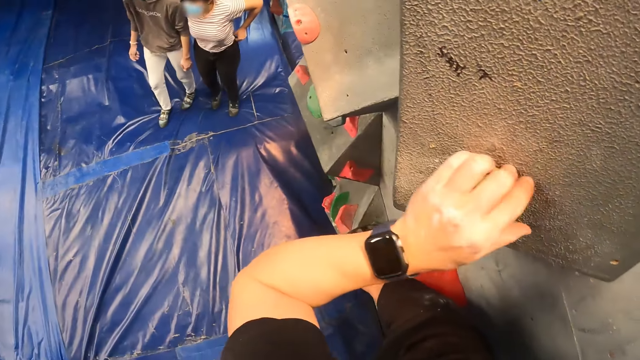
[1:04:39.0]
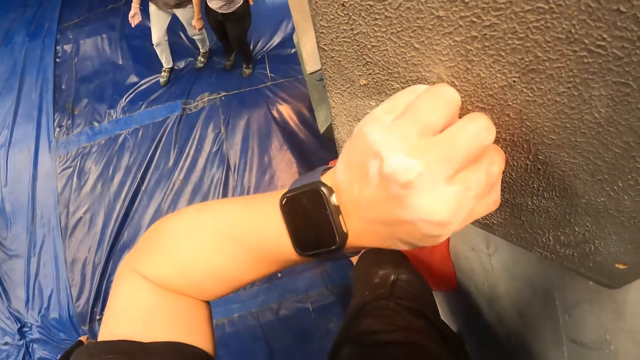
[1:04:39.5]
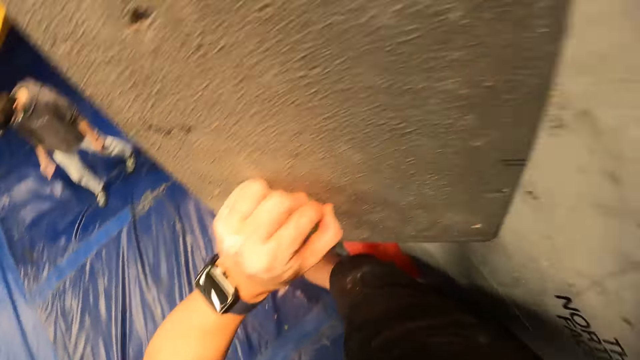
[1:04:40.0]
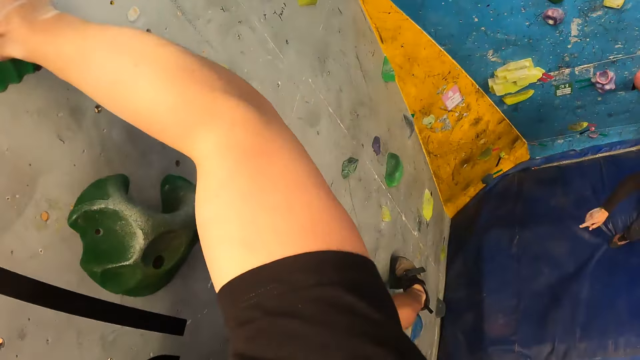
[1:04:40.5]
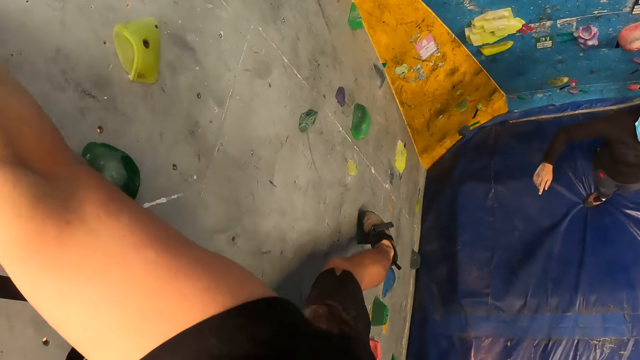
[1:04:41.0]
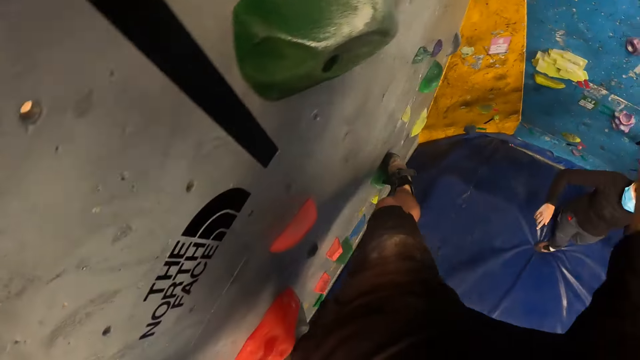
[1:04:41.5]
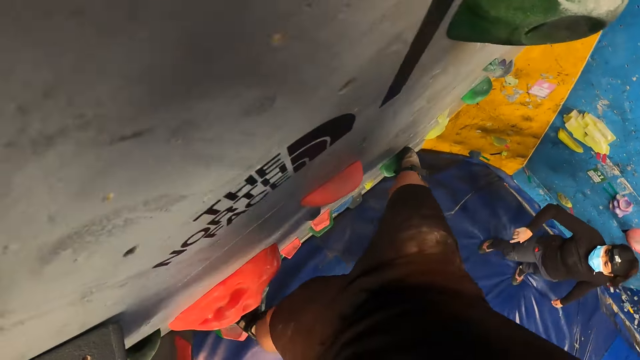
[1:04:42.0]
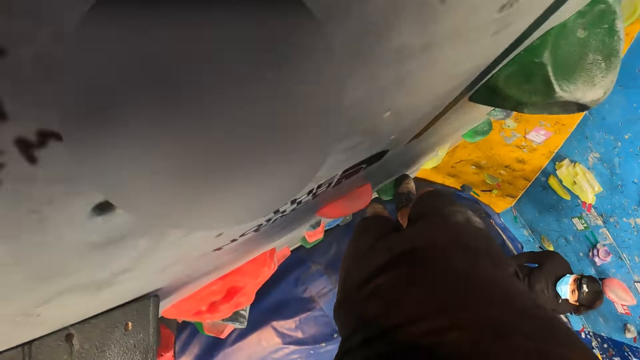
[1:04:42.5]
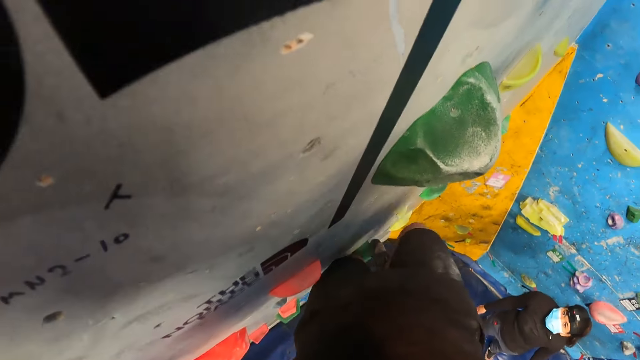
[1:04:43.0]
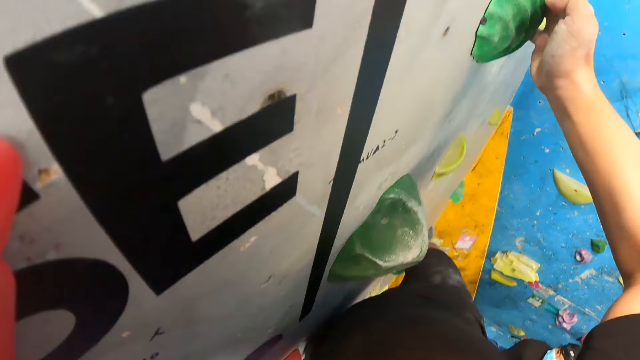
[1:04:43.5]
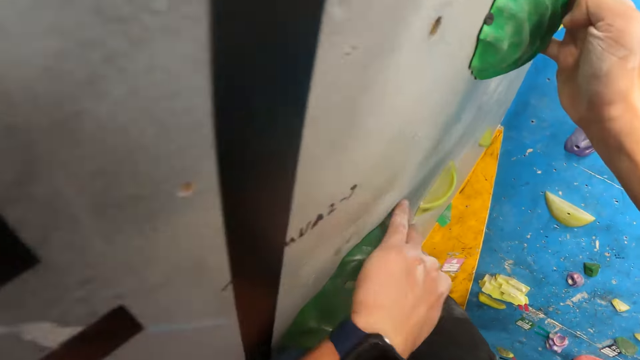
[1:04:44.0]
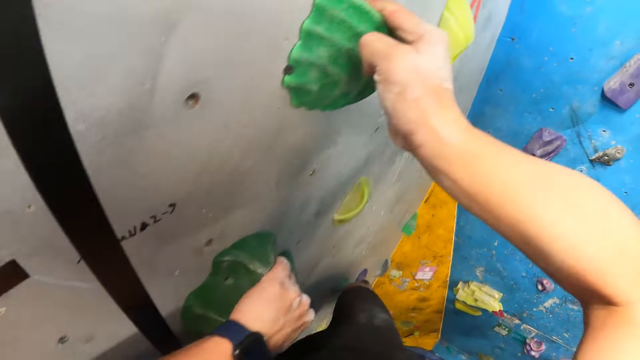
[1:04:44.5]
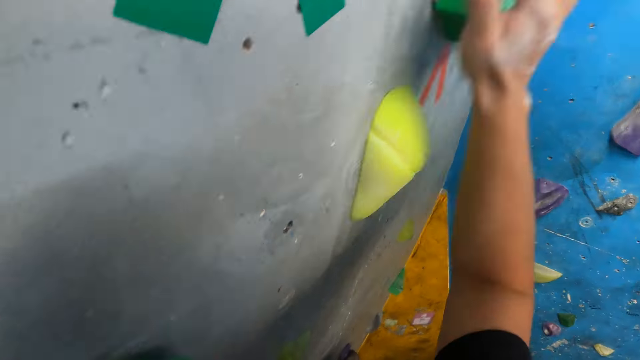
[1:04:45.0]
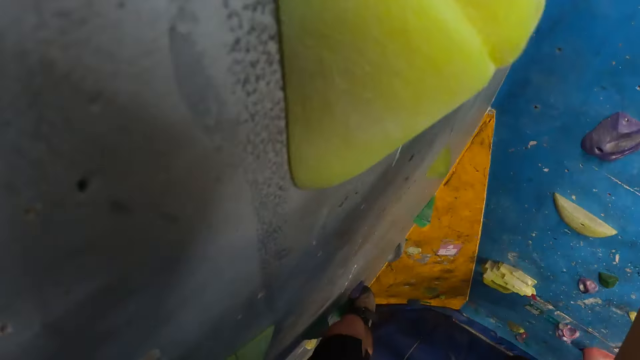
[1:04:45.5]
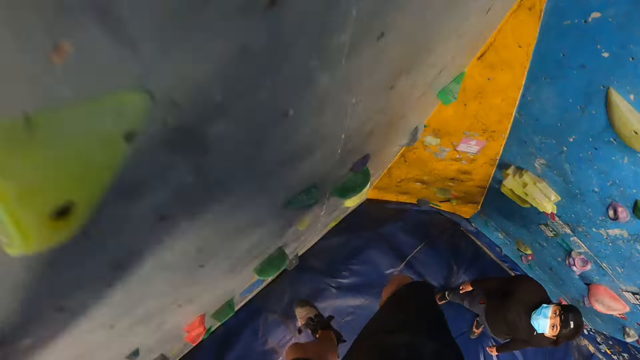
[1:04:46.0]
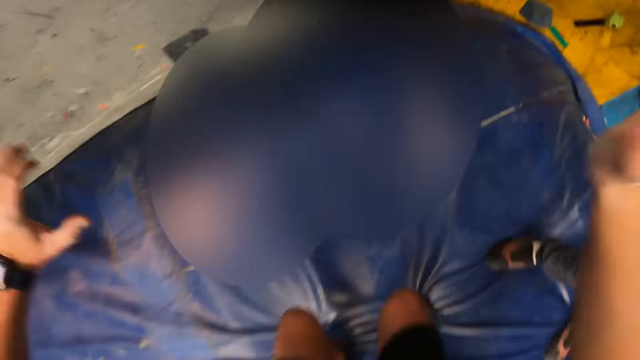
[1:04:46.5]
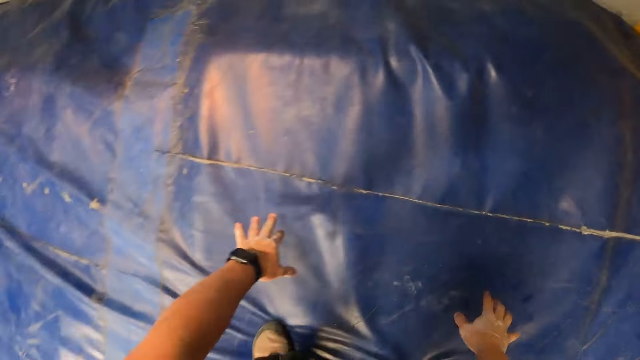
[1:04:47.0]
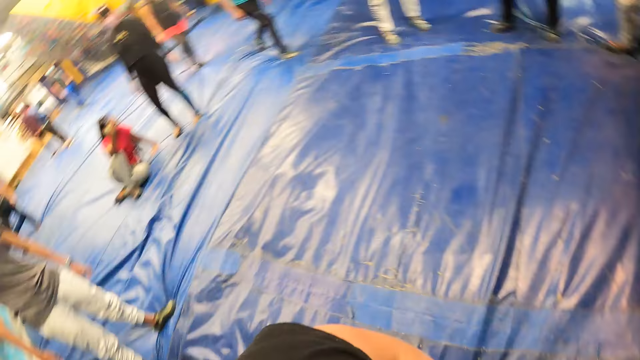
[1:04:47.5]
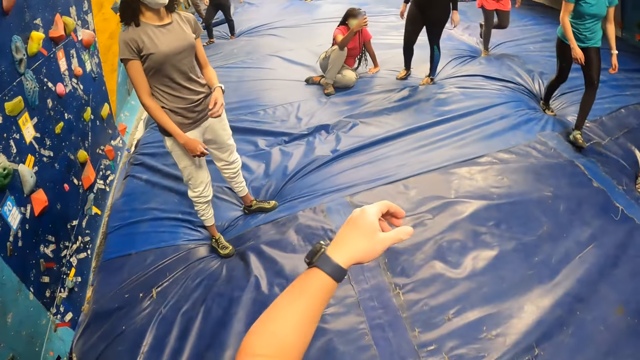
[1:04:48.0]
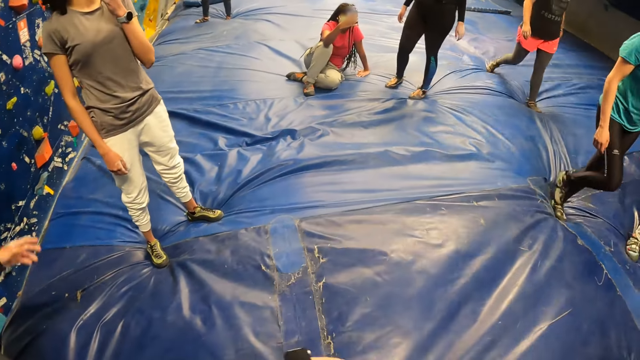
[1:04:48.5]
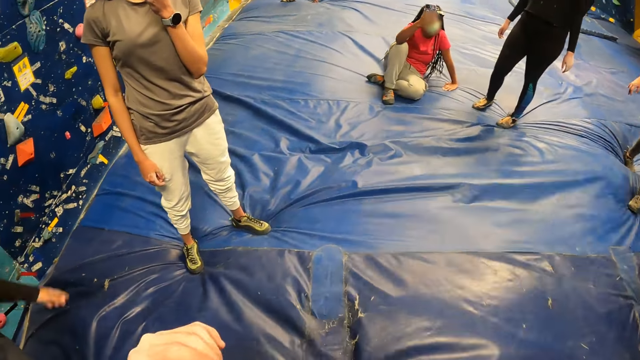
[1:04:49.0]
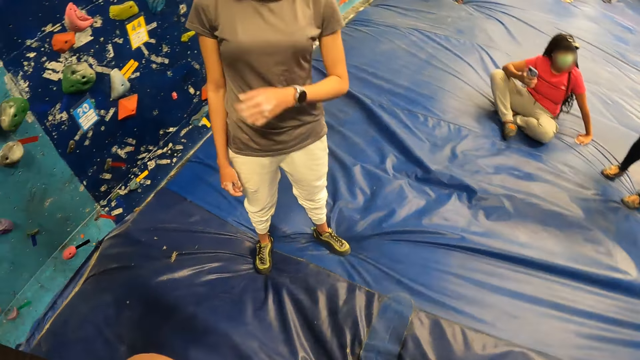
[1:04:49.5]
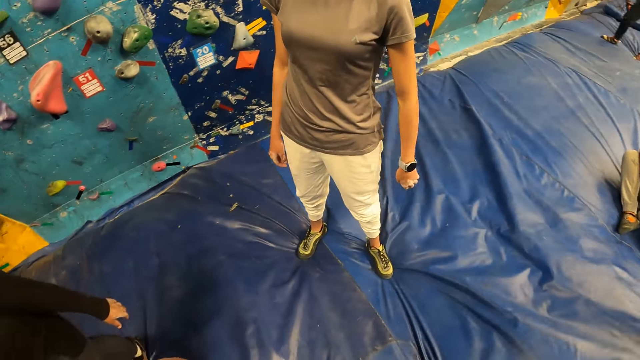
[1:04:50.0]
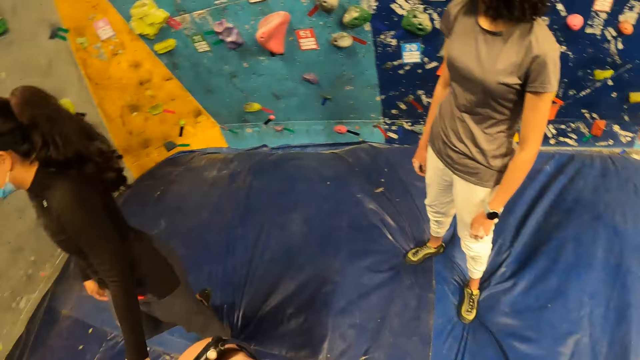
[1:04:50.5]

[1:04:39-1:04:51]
A woman interacts with the camera wearer. The camera wearer jumps down on the foam from the wall. They move around.

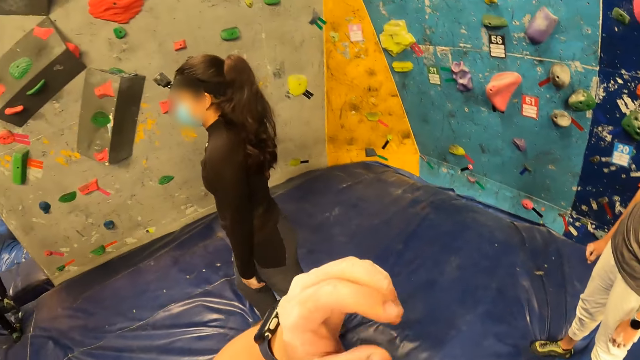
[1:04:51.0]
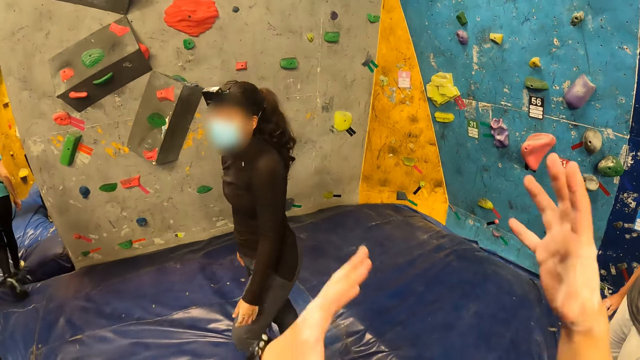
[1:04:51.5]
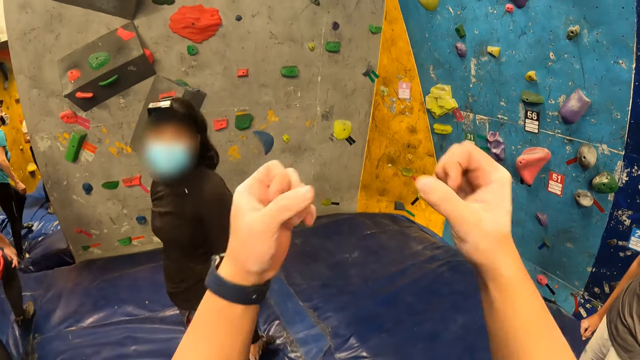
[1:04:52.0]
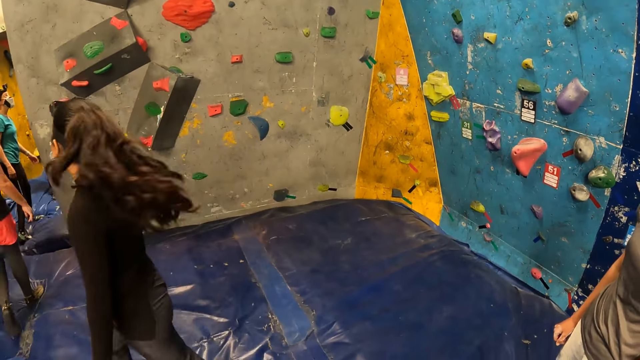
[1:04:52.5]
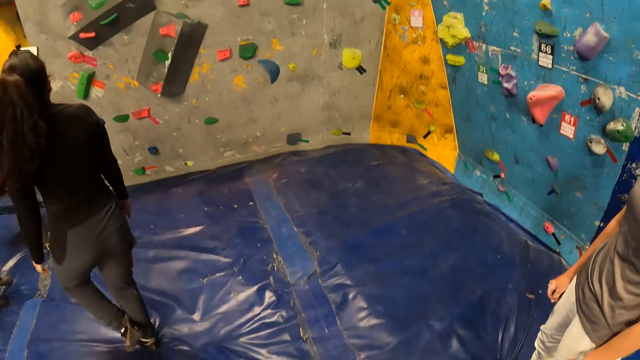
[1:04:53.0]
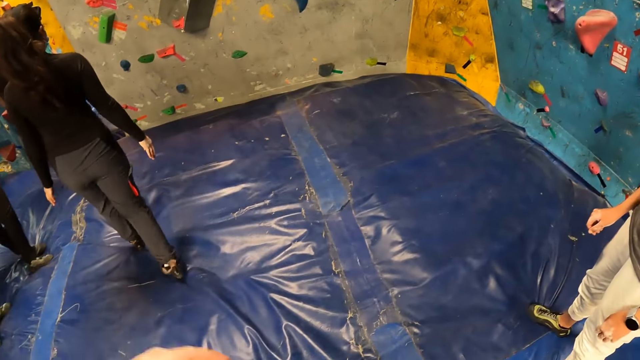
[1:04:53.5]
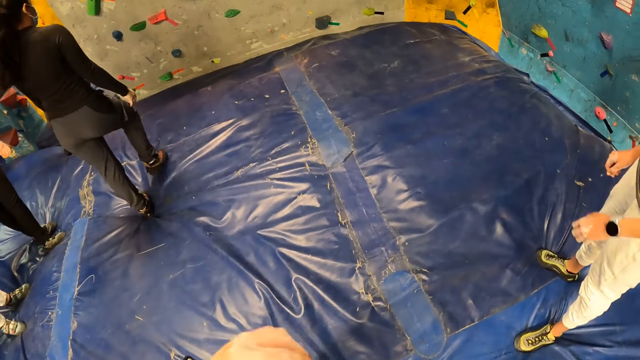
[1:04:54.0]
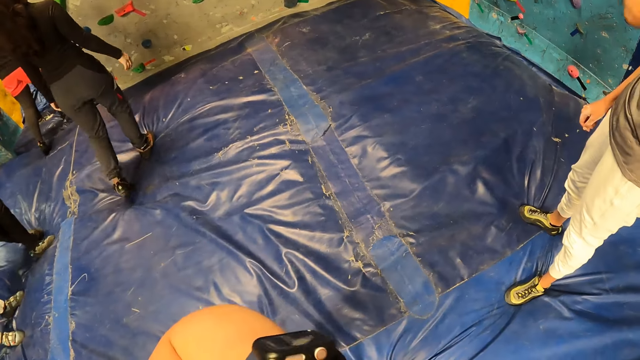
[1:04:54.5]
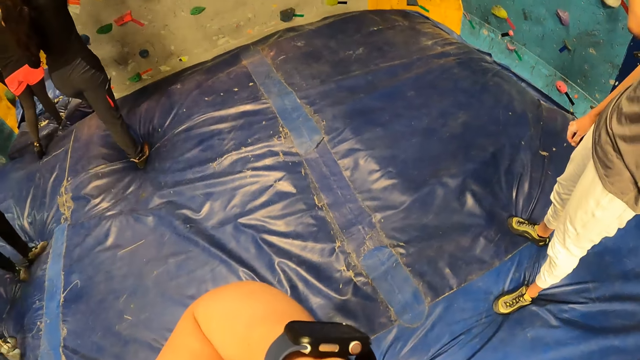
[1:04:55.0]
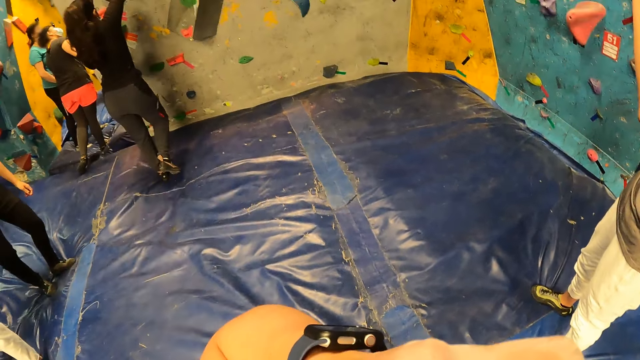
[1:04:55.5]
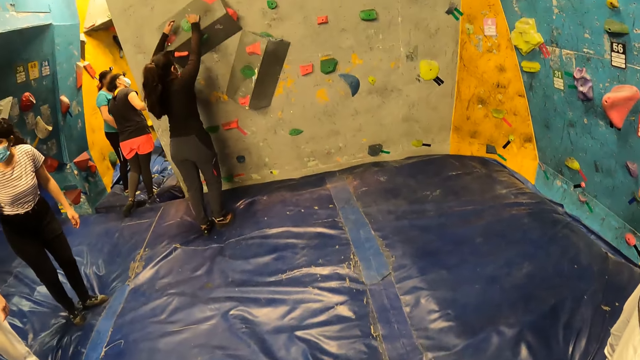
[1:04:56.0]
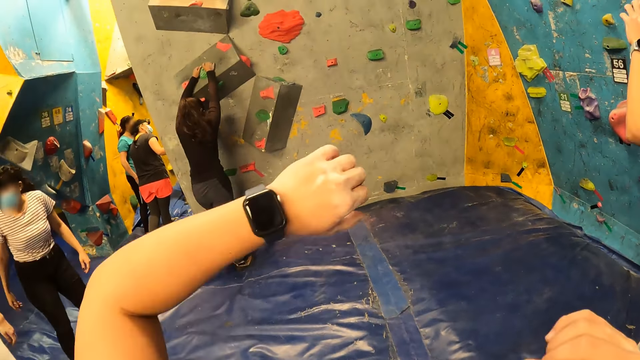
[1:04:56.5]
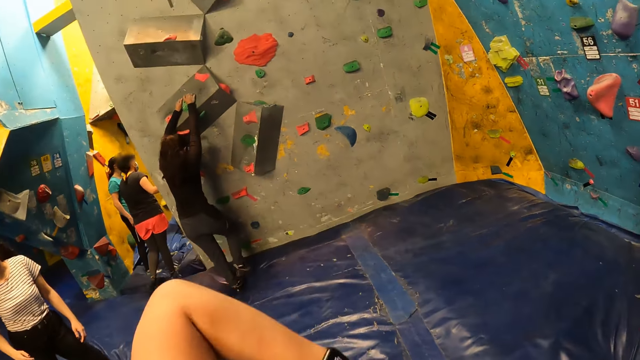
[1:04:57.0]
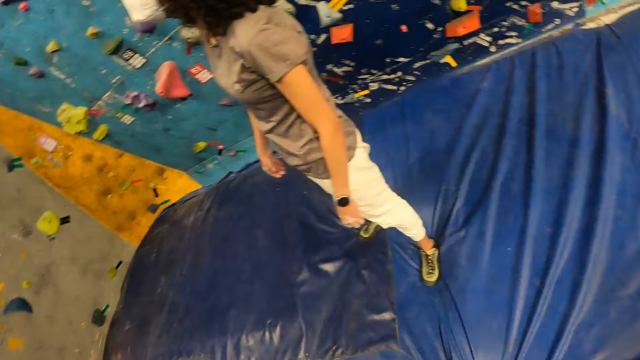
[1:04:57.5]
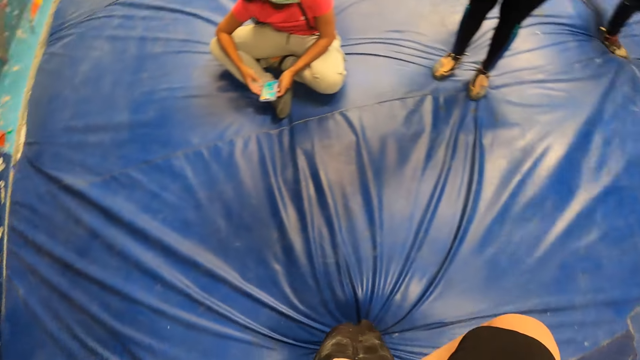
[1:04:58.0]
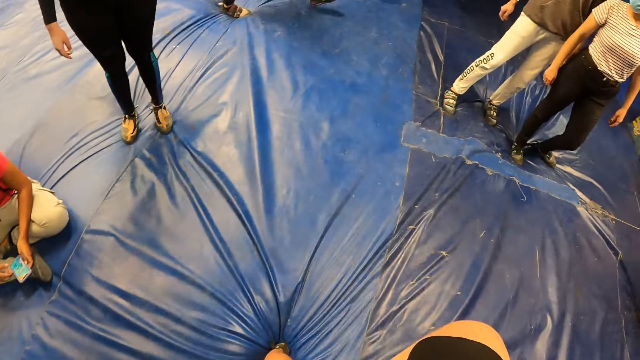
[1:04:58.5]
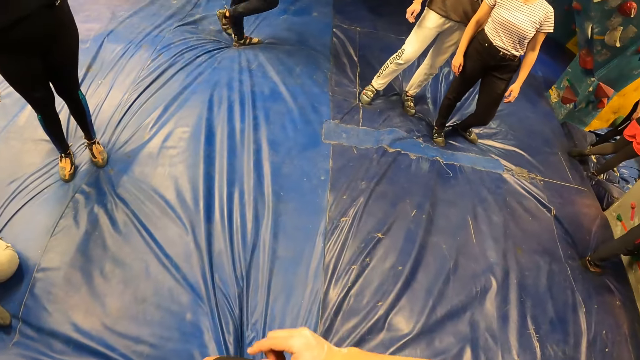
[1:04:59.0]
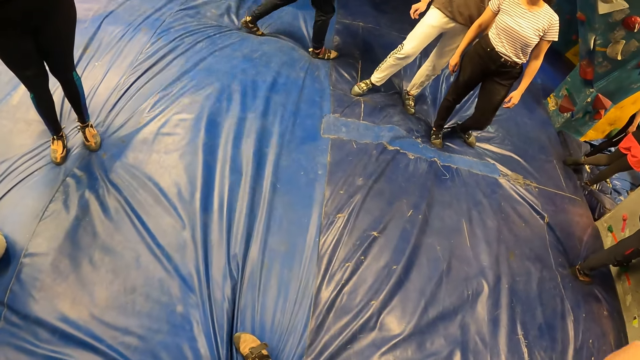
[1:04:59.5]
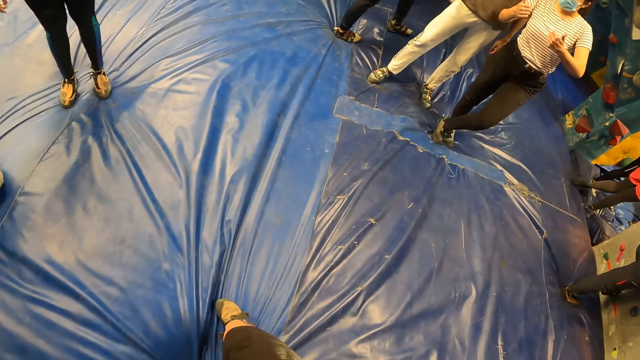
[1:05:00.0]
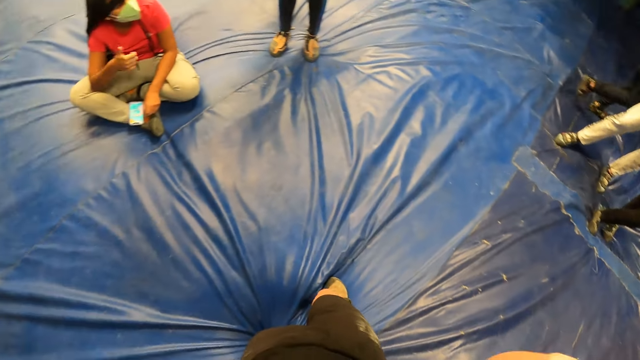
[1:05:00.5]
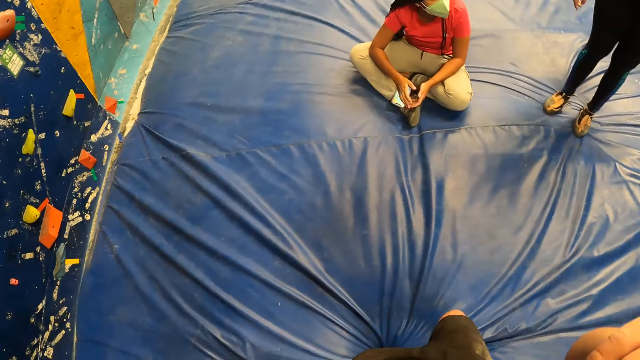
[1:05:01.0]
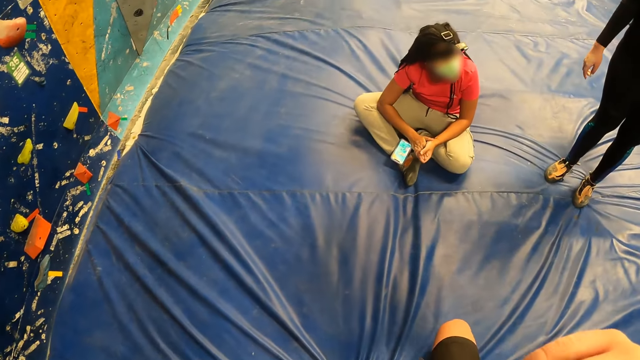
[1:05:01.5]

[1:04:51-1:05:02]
The camera wearer interacts with the woman. They move both hands and touch the face. The woman holds a hand hold with both hands. The camera wearer raises the left hand, moves around and raises the right hand.
